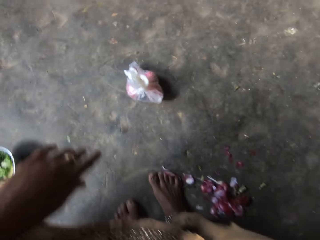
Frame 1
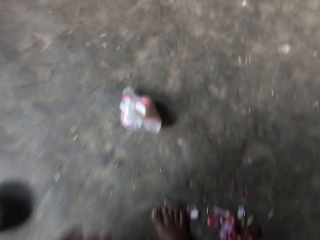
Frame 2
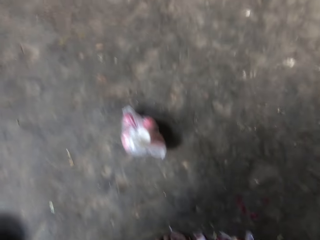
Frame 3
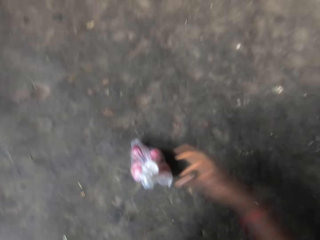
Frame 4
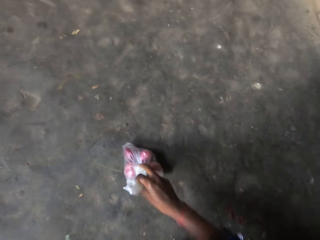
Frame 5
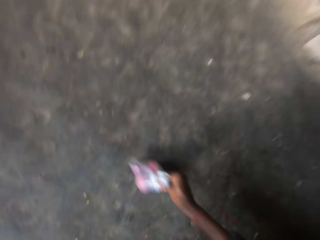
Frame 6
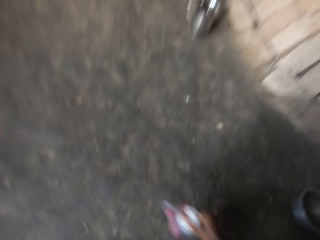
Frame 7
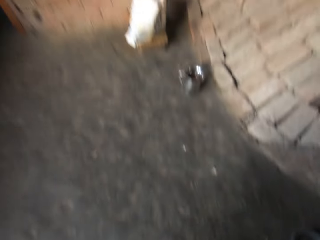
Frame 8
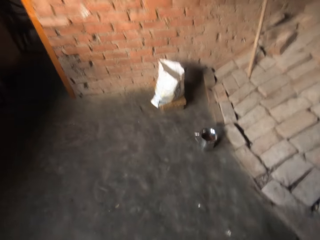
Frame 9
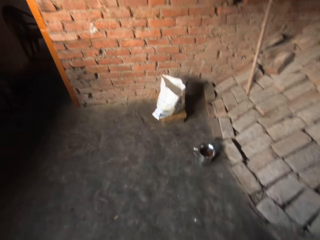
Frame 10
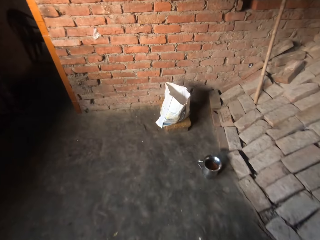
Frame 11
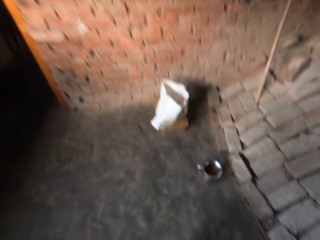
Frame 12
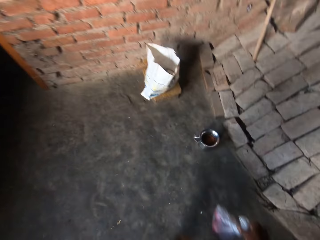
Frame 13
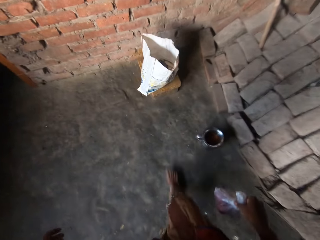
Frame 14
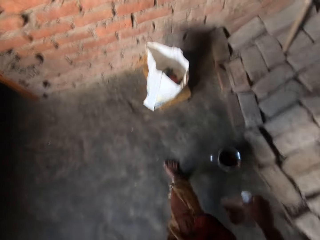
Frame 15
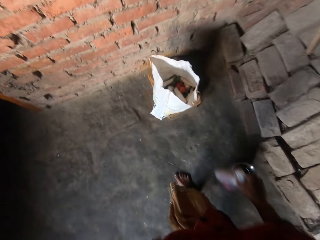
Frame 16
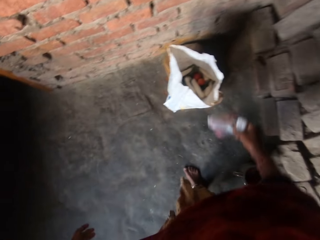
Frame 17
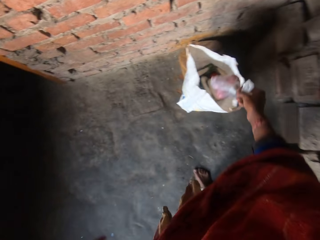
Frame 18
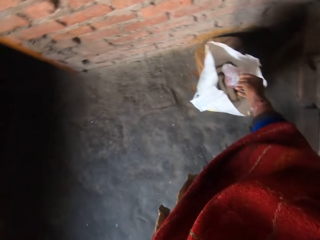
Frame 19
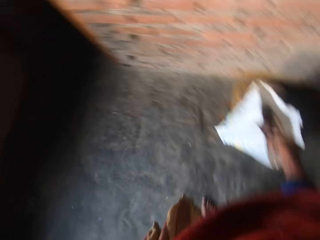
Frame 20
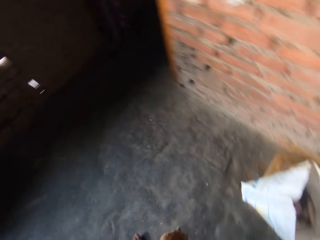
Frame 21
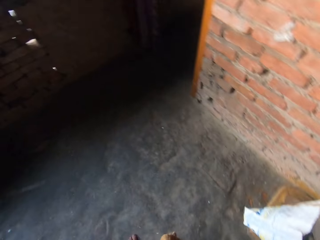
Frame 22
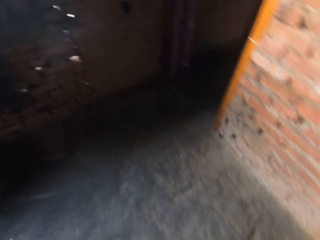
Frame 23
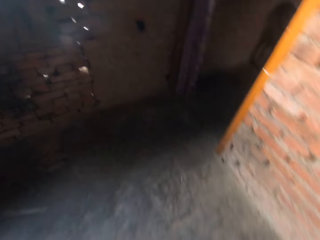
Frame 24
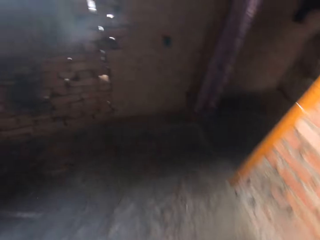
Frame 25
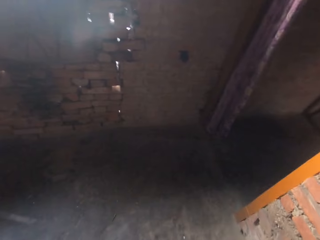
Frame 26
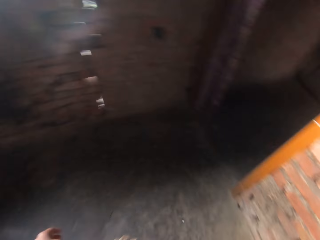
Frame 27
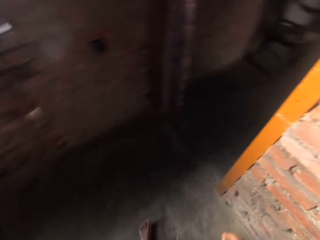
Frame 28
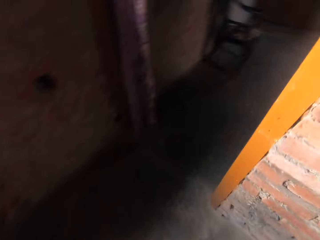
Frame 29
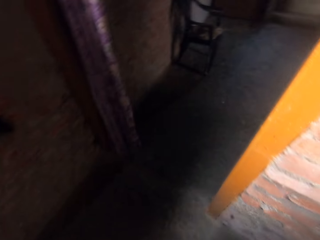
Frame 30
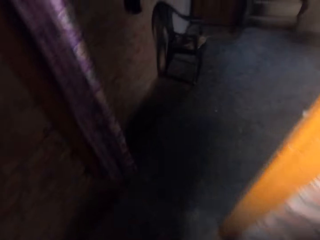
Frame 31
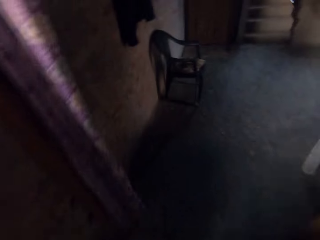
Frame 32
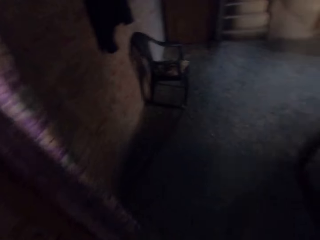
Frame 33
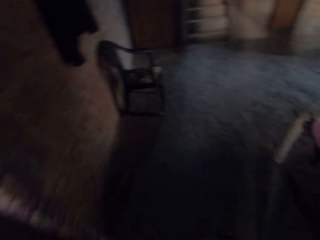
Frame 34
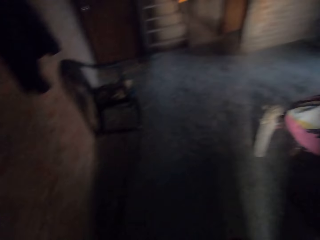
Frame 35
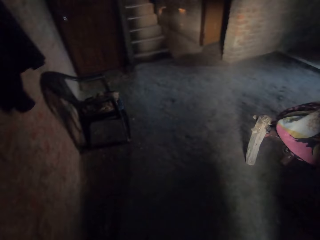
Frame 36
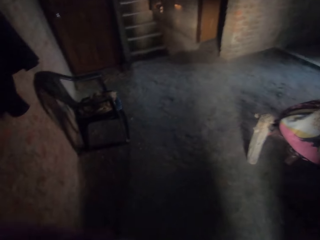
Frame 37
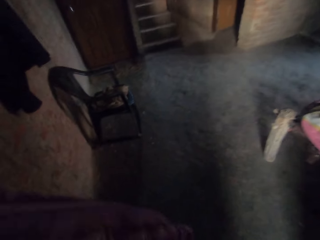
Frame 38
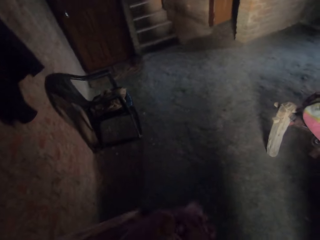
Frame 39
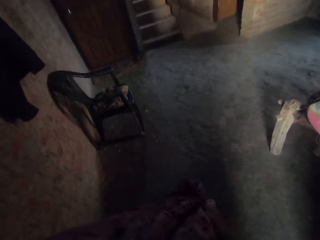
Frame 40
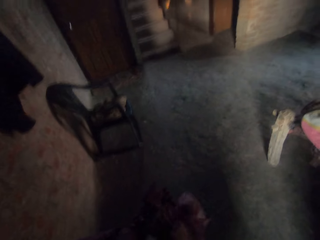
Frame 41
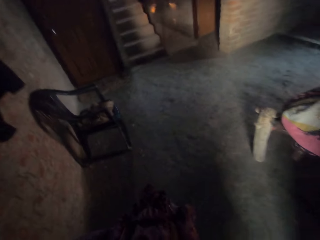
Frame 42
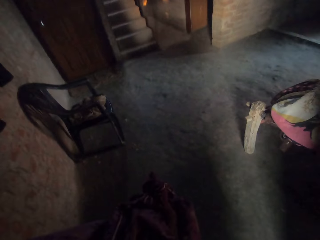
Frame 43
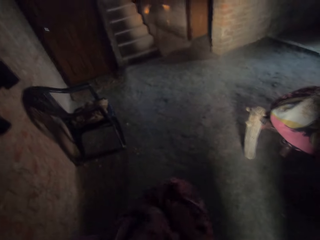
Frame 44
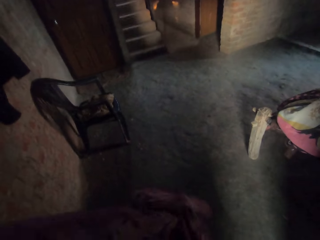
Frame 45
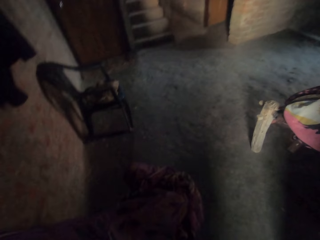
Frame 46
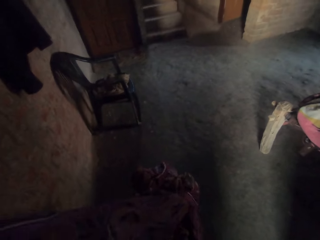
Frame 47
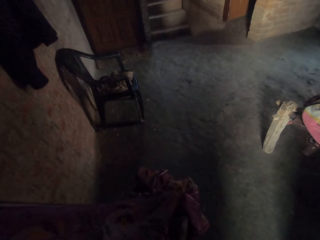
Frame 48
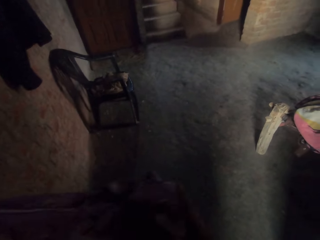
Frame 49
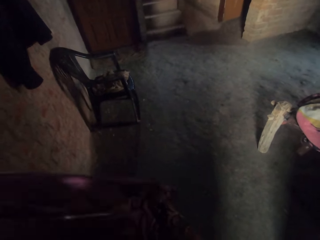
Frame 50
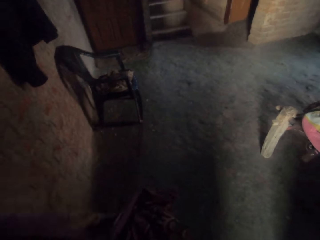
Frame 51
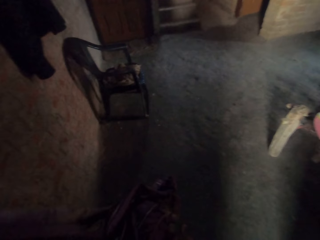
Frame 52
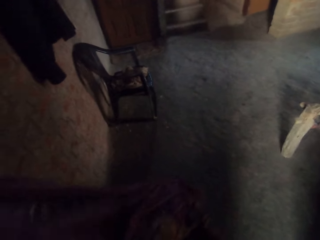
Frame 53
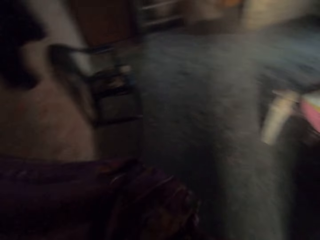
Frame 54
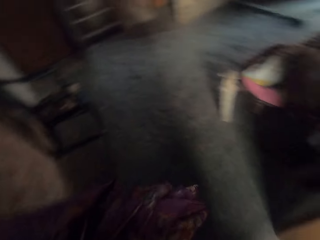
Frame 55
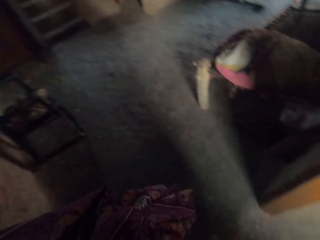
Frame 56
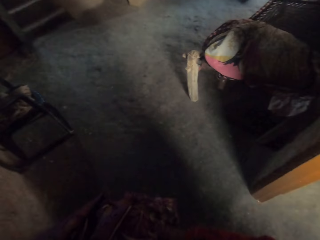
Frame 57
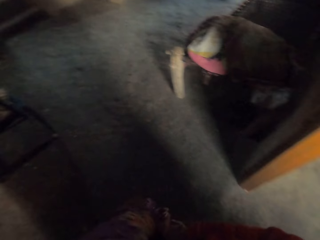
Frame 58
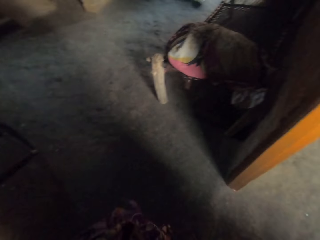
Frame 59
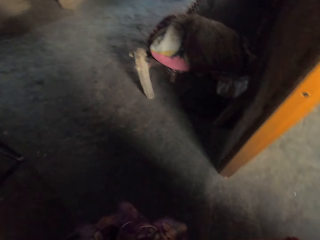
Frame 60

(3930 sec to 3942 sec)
The camera wearer picks the bag of onions from the floor. She carries the plastic bag. She drops the bag of onions in the sack. She walks the other way. She wipes her hand with a curtain.

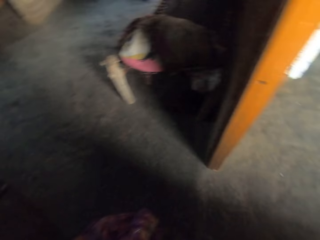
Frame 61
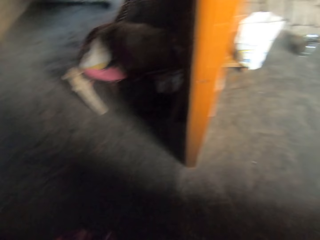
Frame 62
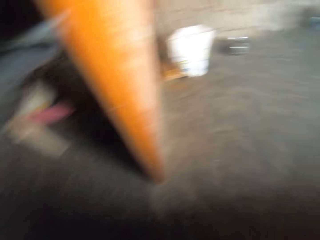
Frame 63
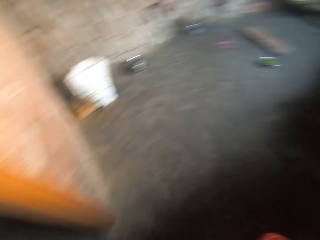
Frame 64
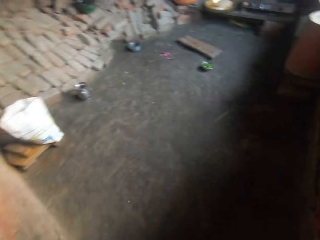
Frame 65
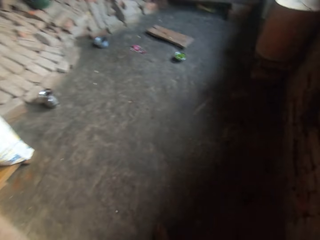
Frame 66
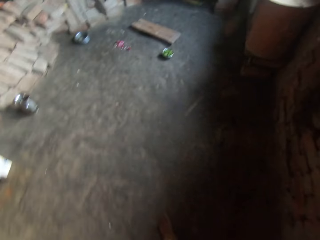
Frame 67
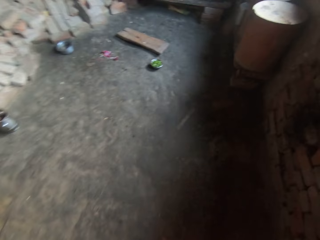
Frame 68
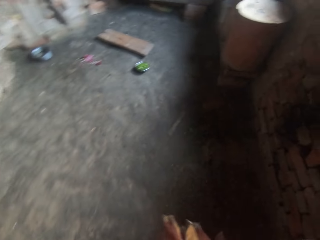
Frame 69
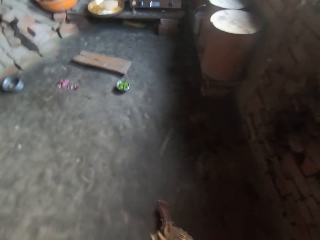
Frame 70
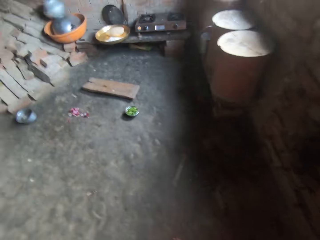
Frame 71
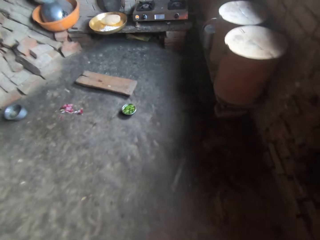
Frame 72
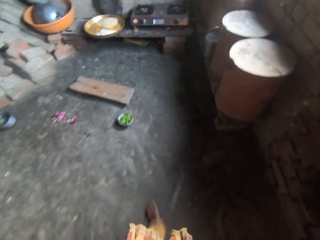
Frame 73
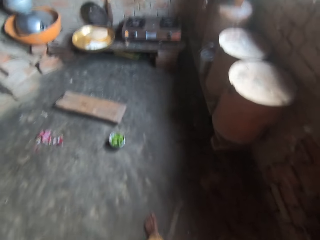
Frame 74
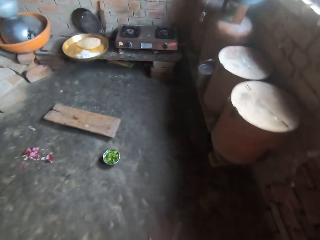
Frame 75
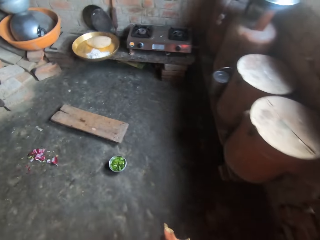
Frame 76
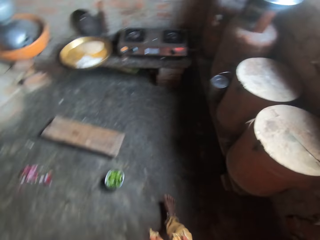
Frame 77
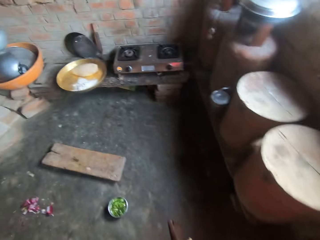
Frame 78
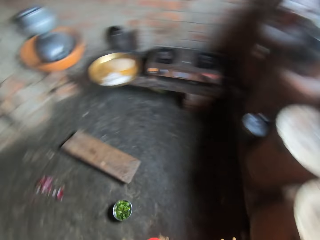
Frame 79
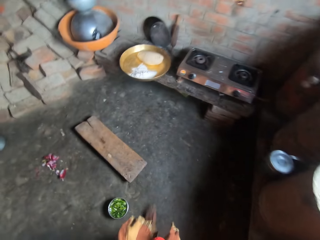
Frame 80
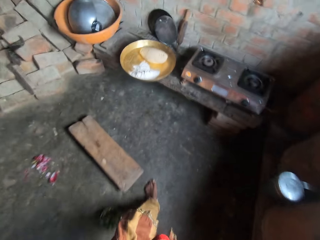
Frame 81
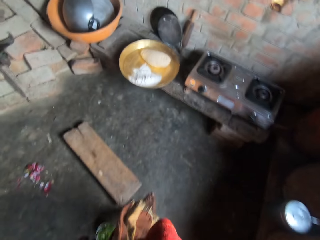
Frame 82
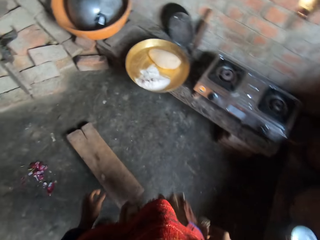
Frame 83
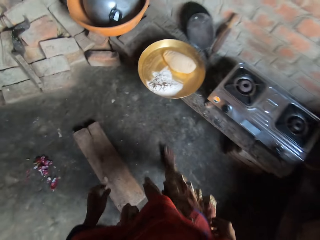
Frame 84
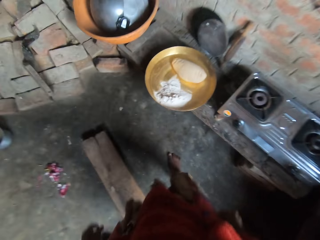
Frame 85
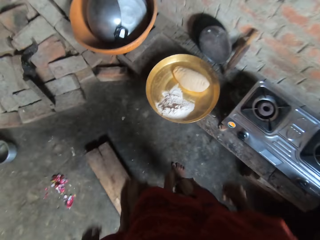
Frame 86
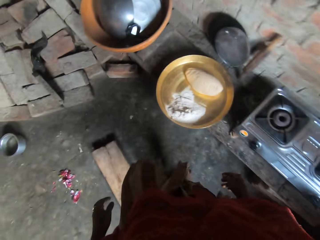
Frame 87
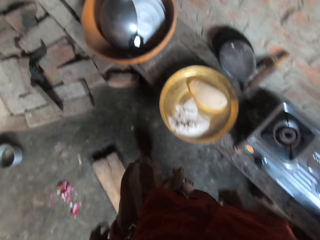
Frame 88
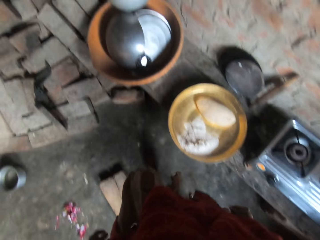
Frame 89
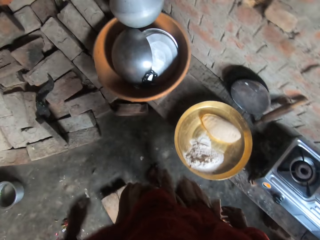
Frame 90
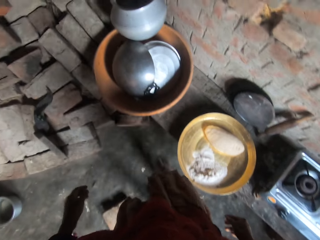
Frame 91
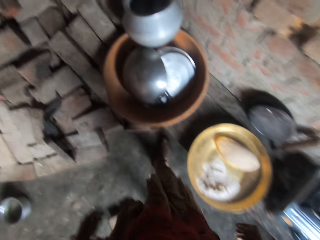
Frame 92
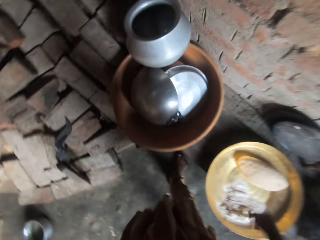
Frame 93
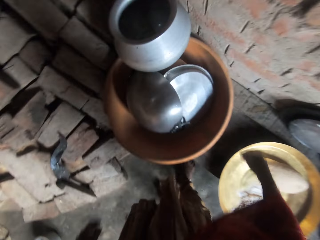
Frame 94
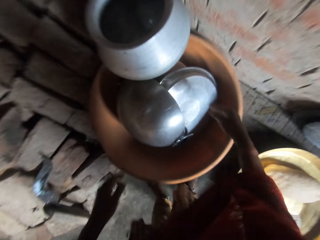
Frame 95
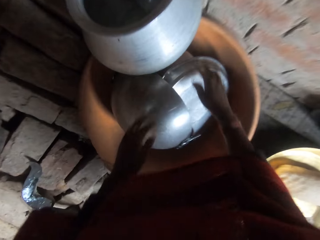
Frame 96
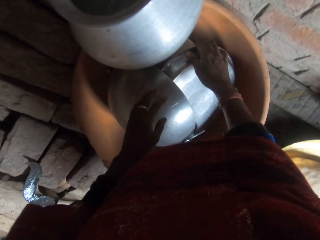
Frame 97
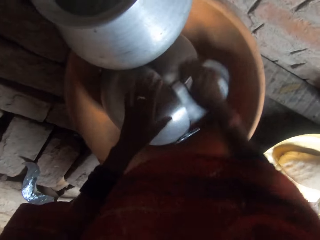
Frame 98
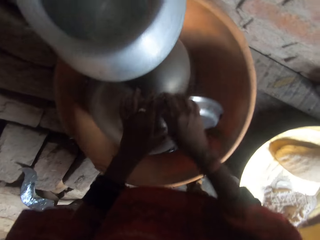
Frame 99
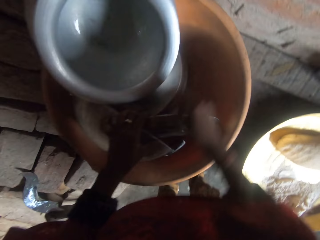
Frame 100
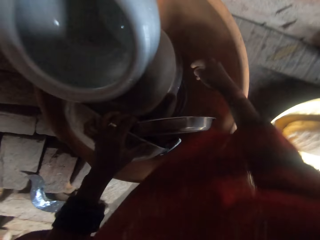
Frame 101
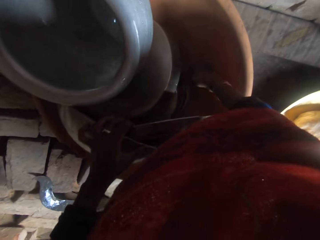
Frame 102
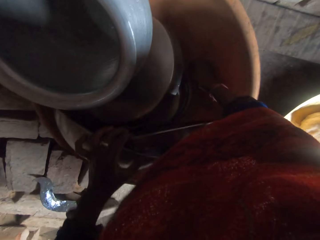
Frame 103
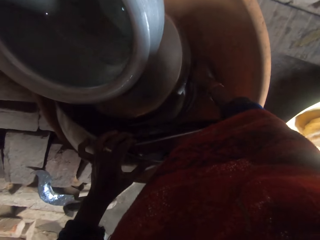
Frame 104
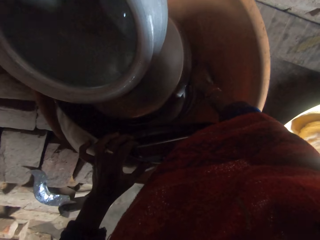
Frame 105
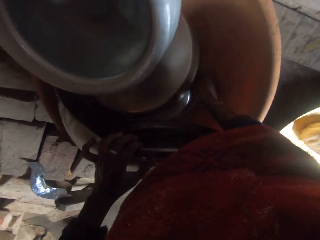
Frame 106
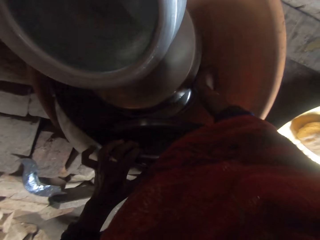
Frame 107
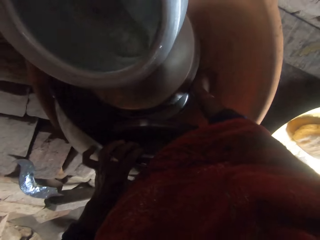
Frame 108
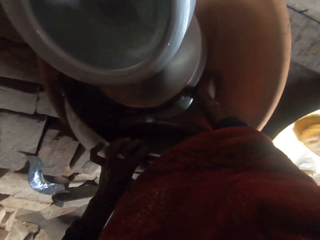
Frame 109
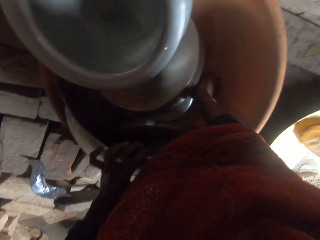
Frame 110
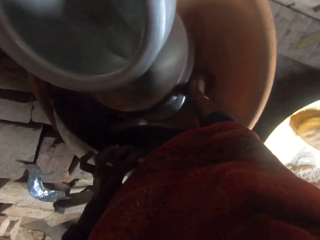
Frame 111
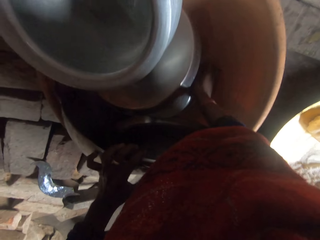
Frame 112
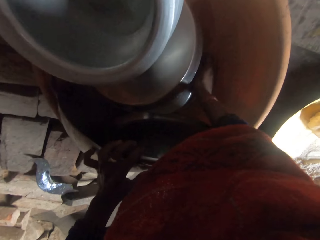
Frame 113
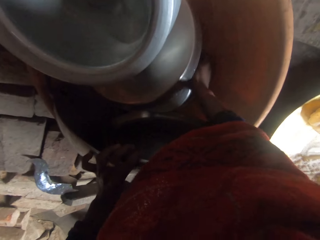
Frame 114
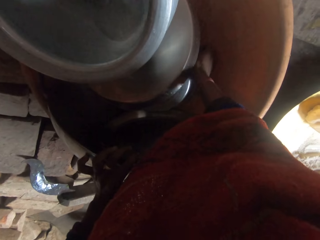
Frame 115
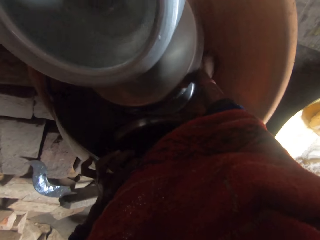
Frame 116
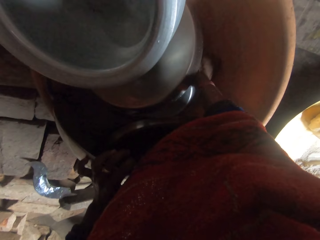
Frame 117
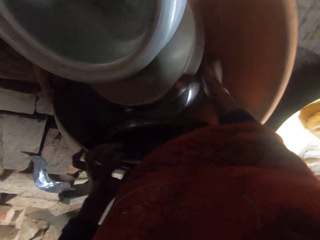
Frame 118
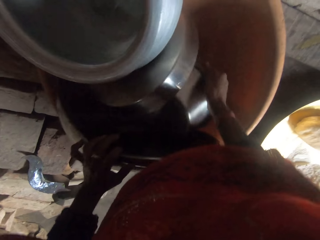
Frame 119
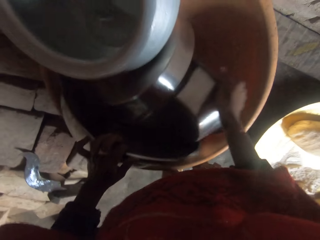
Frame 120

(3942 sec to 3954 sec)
The camera wearer walks the other way. They pick a stainless bowl from a plastic bowl. They move the utensils.
